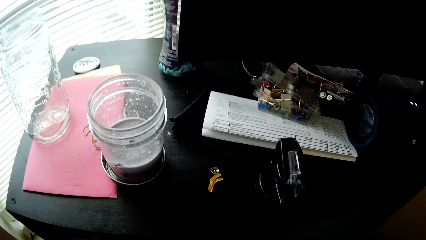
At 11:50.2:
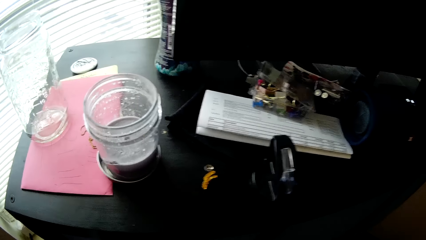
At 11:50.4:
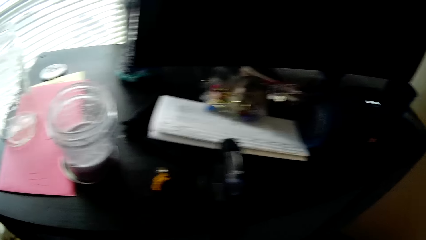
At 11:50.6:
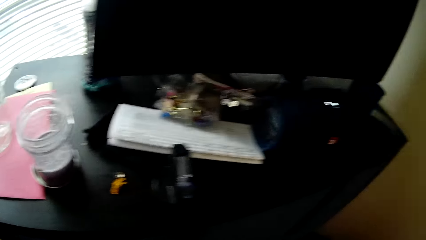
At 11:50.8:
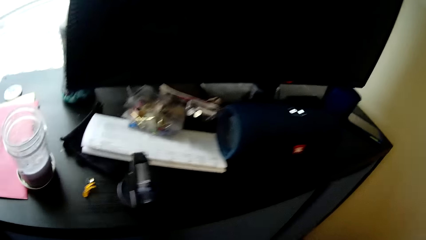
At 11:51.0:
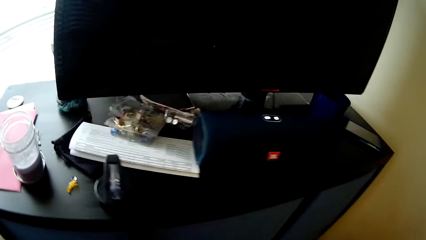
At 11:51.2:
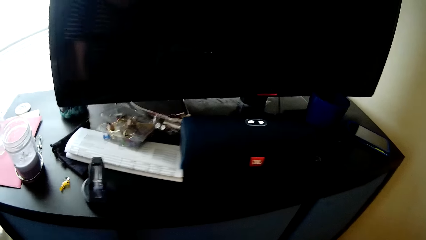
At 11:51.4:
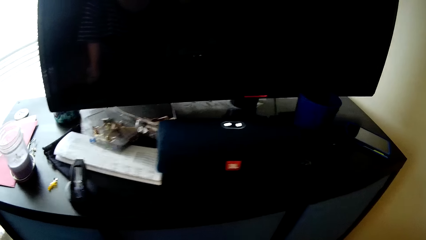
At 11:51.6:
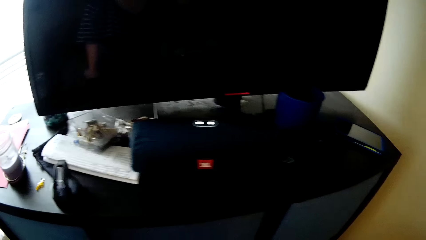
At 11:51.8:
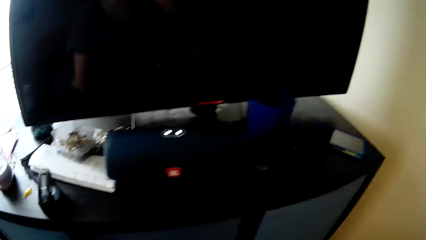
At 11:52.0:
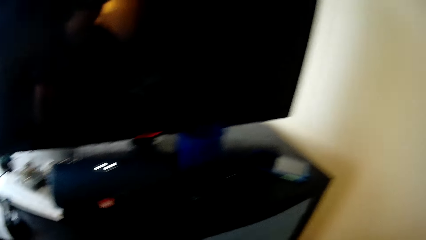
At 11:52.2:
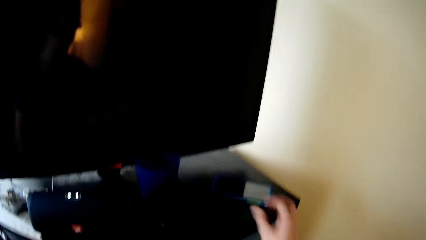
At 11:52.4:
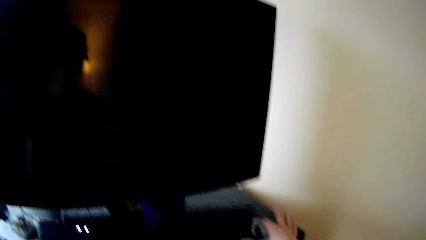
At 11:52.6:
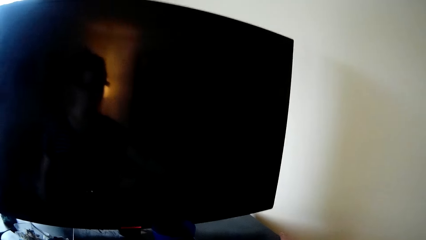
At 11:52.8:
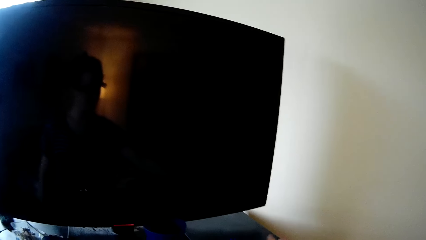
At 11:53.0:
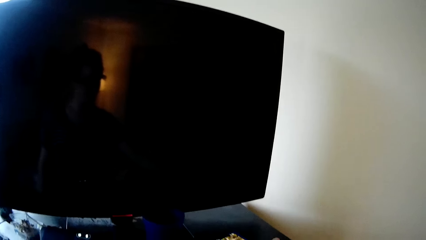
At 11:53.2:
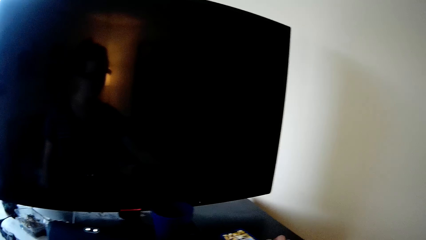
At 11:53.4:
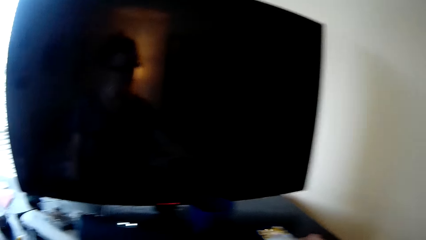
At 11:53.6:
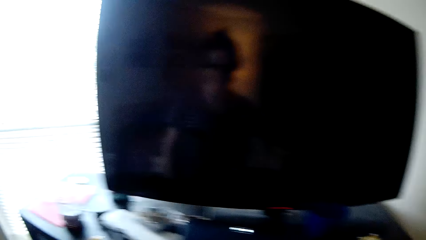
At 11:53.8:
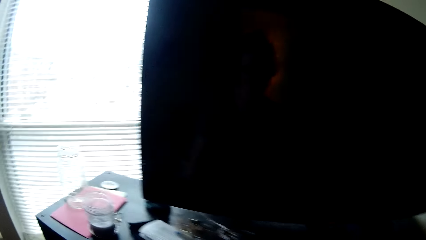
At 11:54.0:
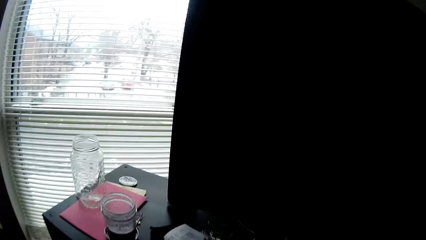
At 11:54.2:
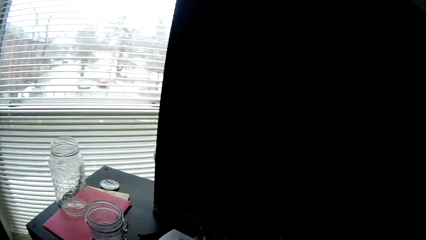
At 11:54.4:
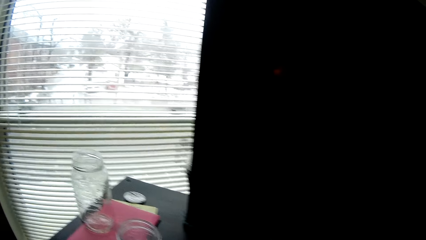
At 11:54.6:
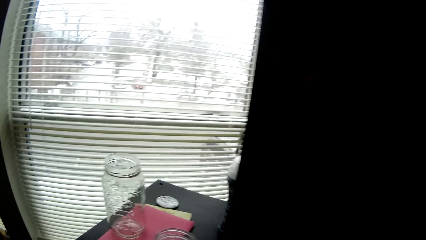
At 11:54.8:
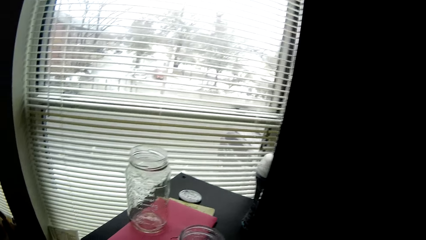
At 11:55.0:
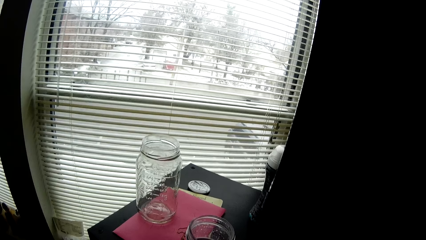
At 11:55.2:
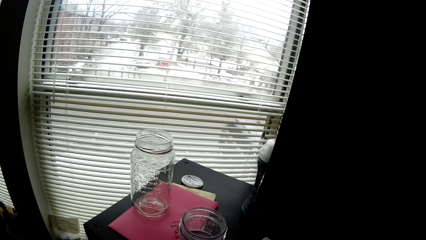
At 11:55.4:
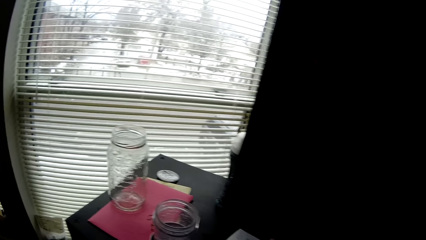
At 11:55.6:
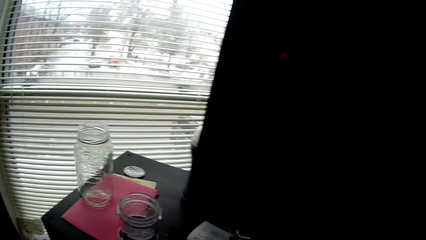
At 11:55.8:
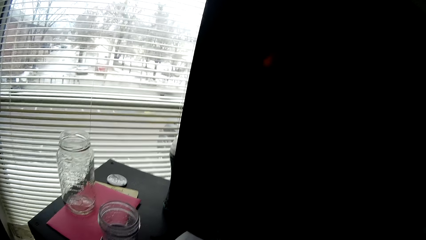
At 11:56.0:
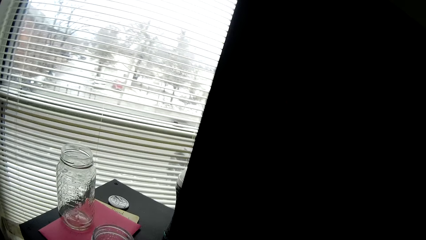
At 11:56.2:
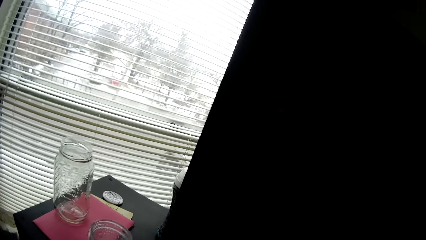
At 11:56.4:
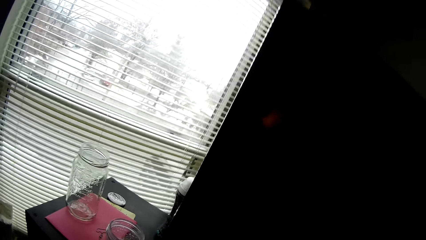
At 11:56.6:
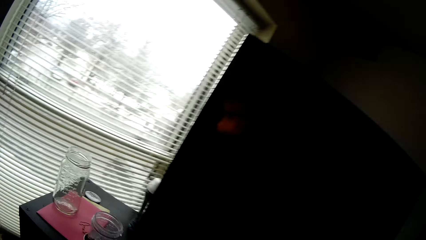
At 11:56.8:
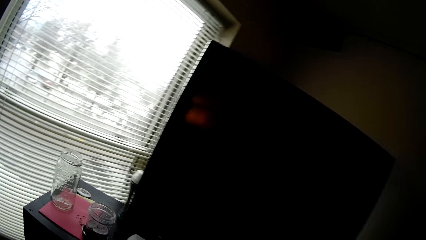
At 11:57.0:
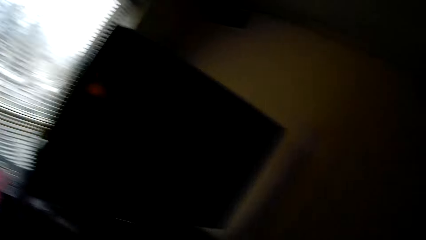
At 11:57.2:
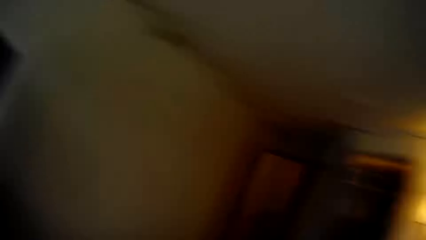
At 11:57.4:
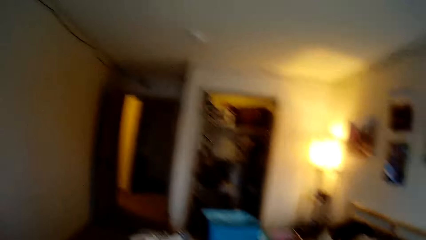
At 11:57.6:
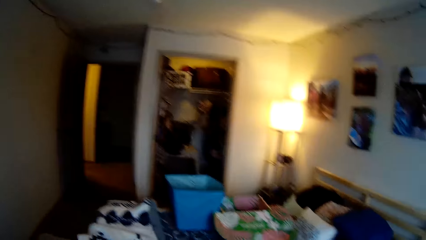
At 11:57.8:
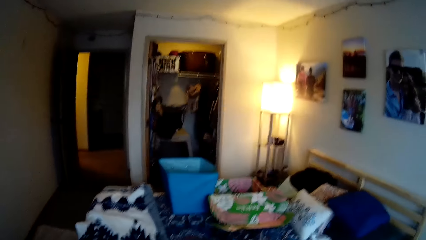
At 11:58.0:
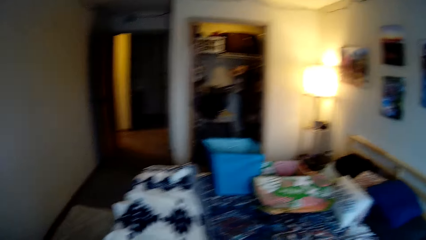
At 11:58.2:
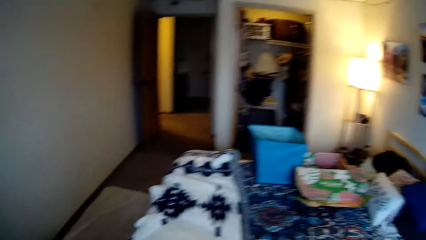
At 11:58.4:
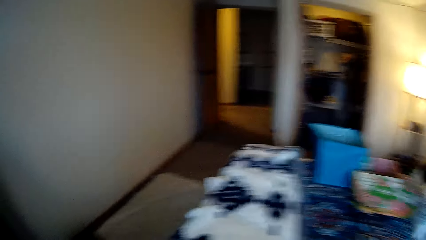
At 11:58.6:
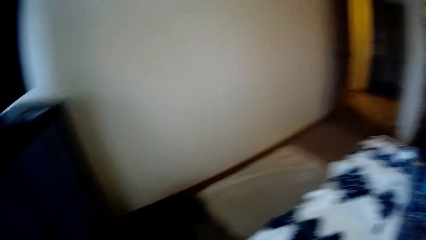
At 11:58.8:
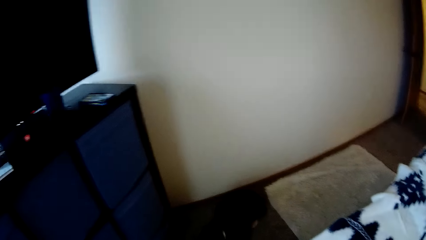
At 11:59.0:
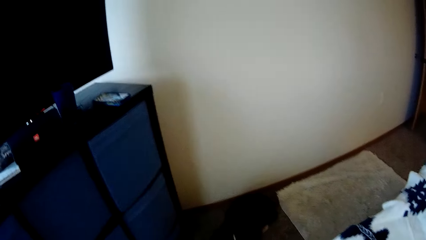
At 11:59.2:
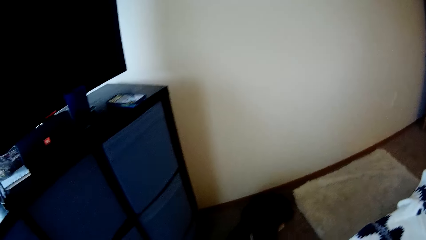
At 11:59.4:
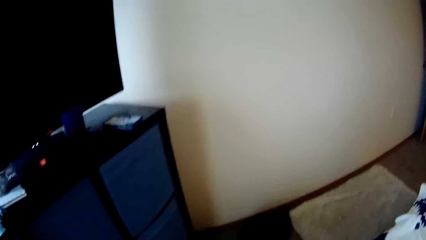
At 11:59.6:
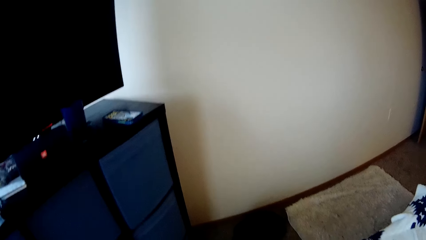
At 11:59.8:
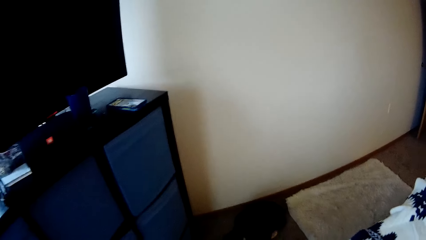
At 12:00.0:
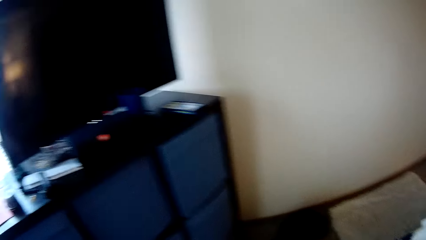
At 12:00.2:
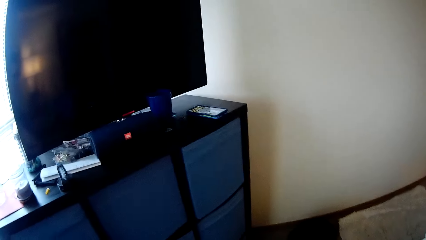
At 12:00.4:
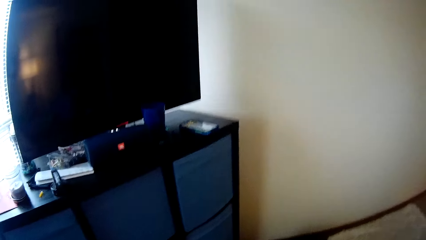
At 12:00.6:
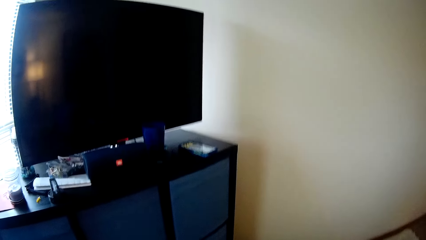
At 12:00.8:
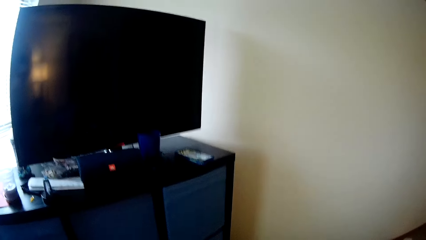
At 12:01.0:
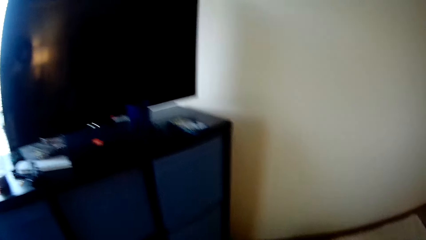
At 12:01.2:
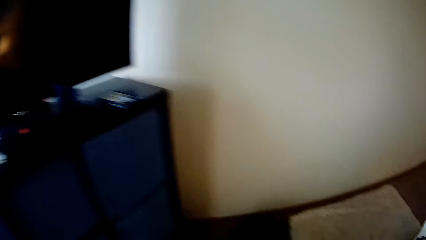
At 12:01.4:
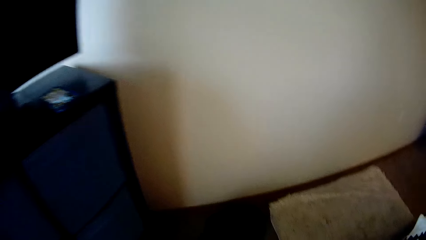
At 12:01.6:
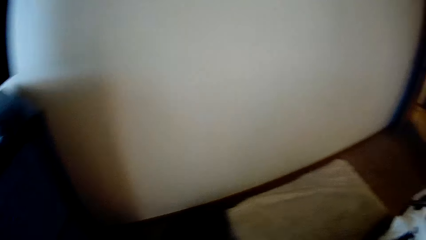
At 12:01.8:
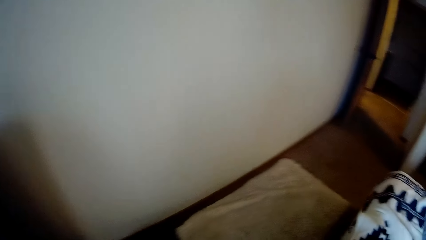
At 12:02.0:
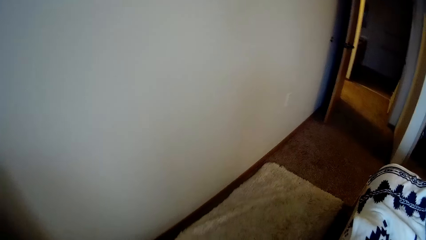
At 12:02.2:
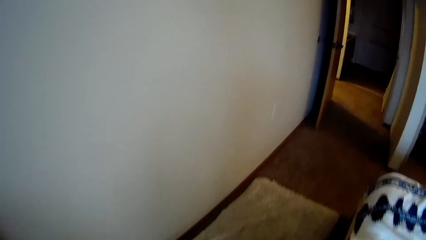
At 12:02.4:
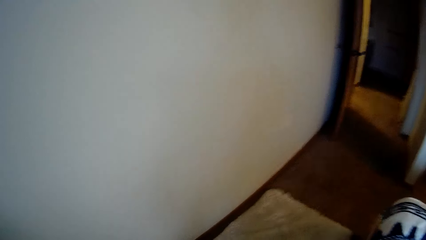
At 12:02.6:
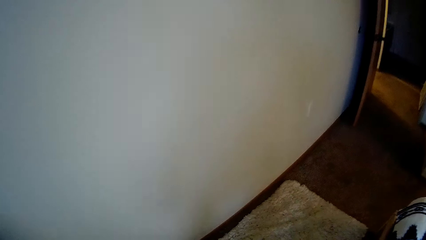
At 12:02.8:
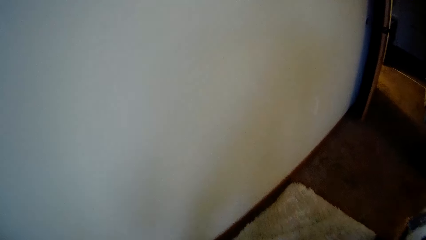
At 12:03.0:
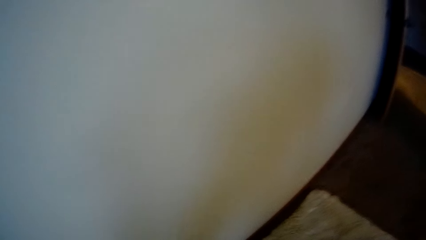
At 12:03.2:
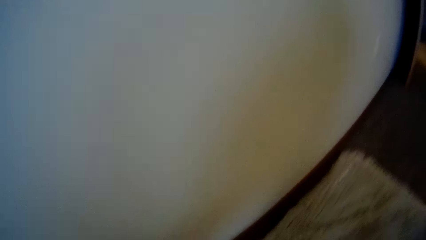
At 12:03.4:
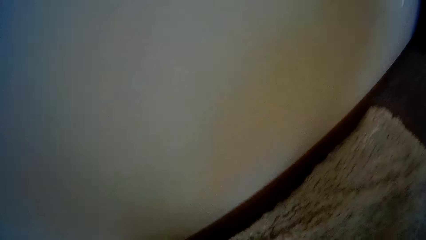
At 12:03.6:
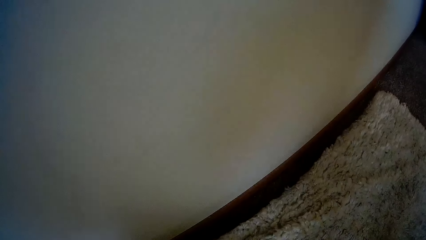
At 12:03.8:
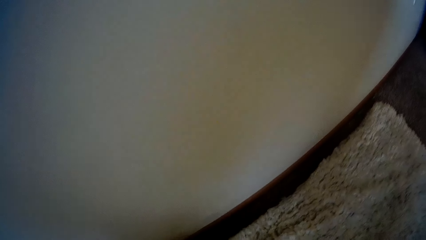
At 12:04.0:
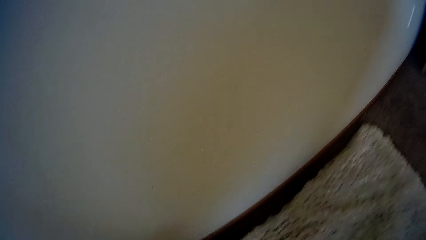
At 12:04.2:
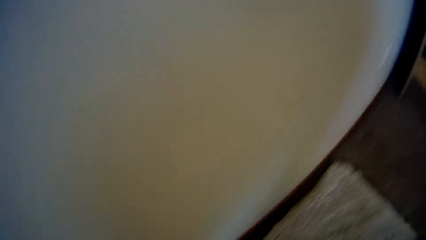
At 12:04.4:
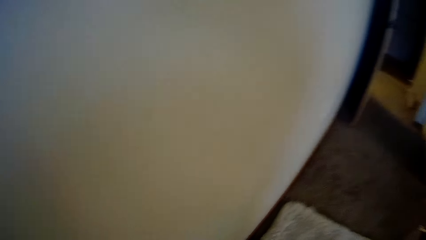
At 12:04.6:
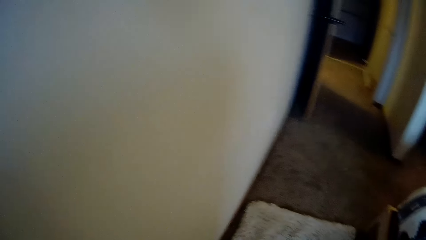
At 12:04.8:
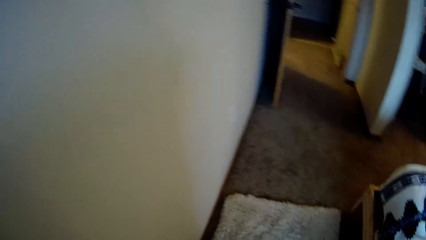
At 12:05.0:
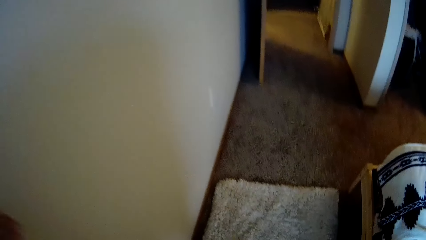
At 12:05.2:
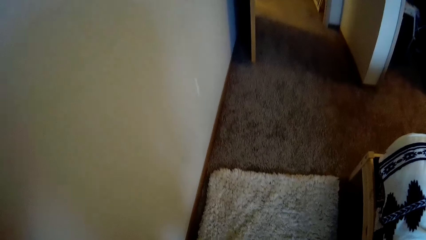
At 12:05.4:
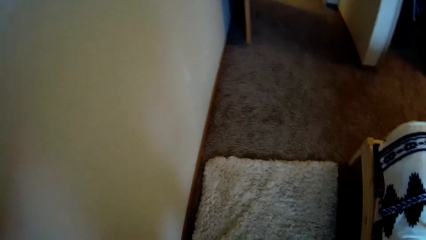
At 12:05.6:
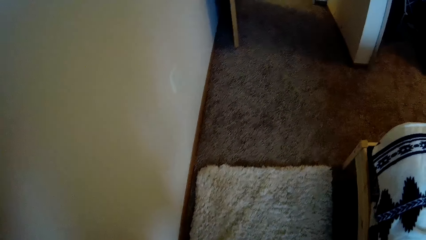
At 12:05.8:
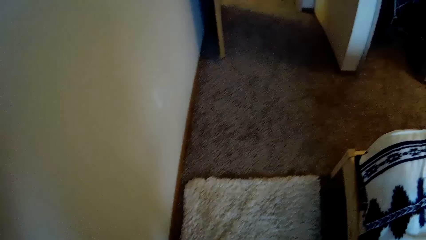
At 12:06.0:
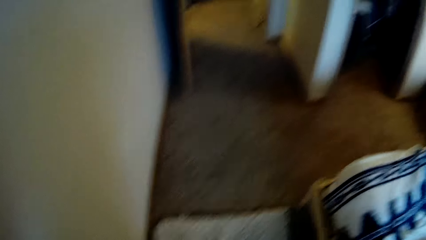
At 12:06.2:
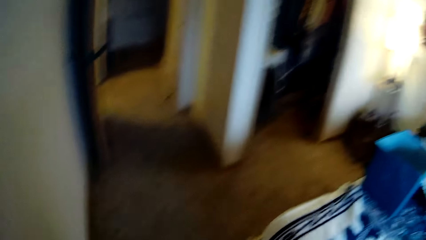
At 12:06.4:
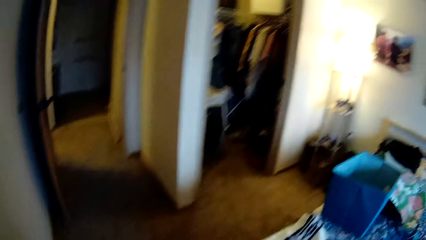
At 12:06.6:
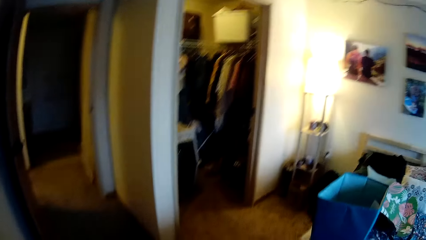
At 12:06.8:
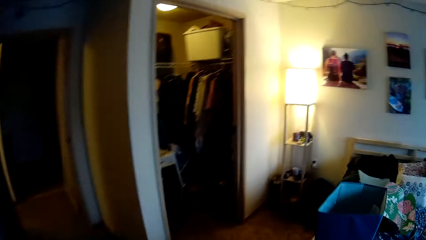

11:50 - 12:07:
The camera wearer touches the phone on the cupboard with her right hand. She picks up something. She looks around.
